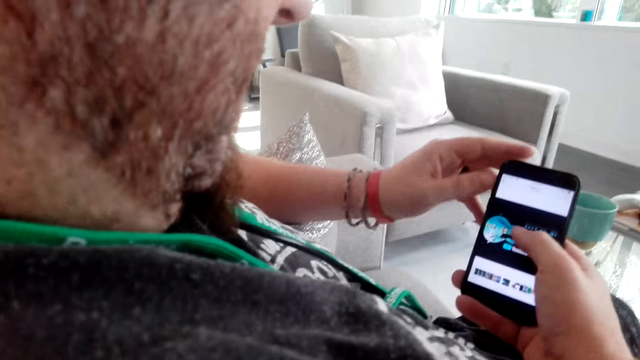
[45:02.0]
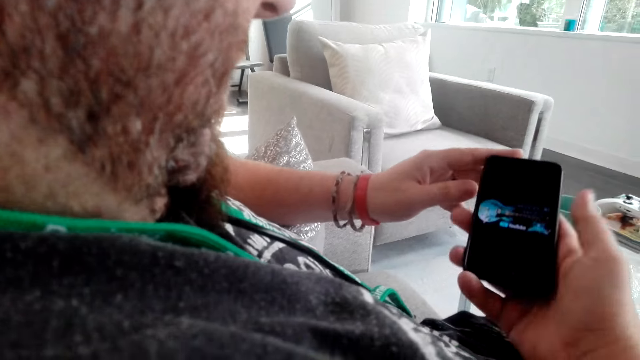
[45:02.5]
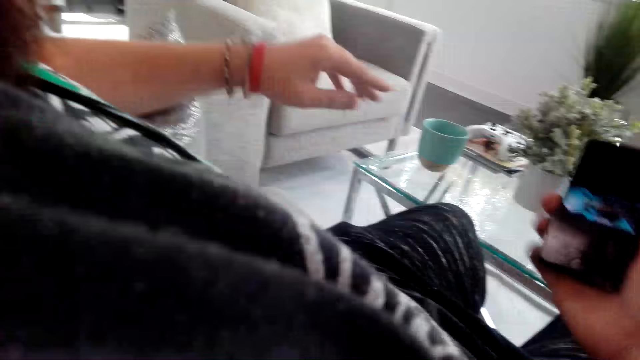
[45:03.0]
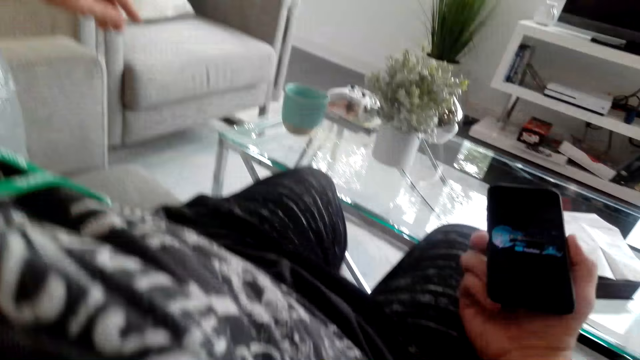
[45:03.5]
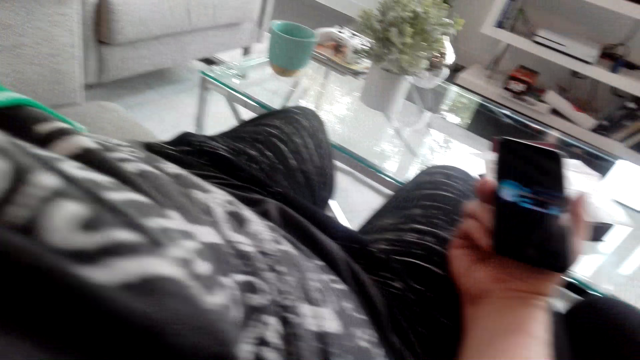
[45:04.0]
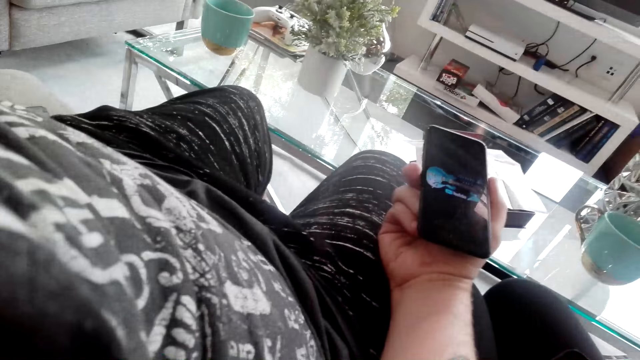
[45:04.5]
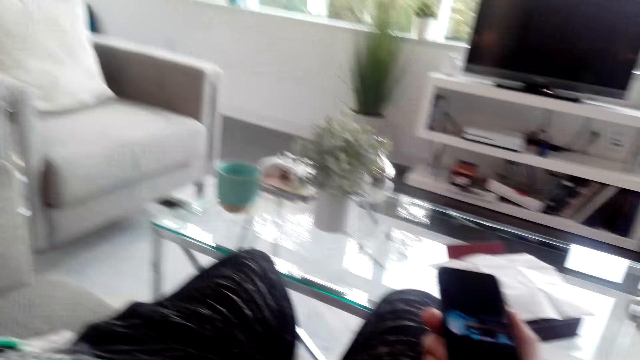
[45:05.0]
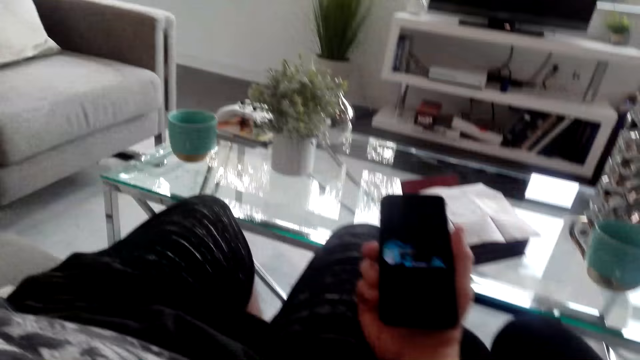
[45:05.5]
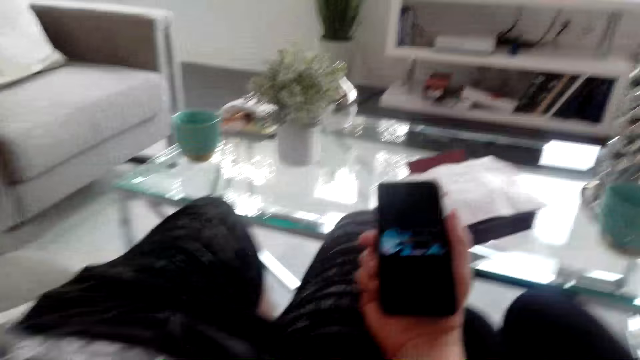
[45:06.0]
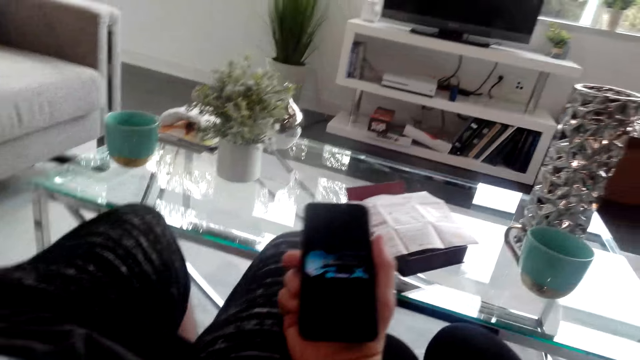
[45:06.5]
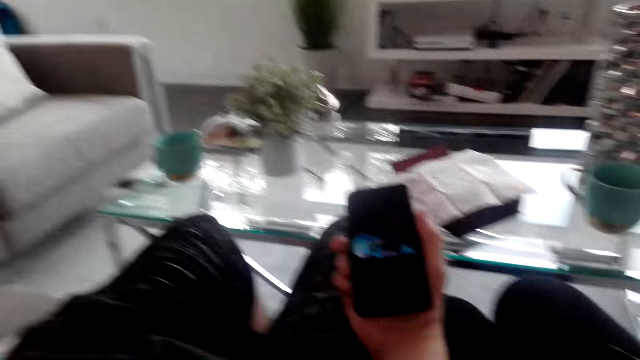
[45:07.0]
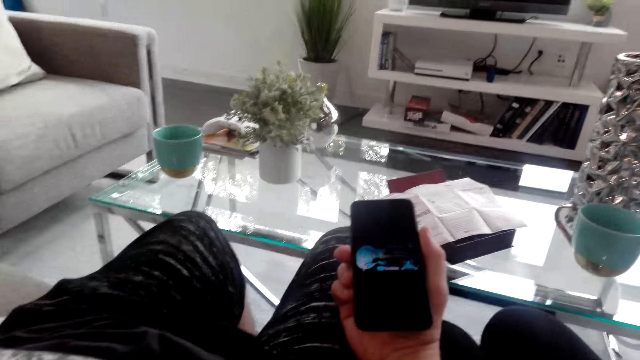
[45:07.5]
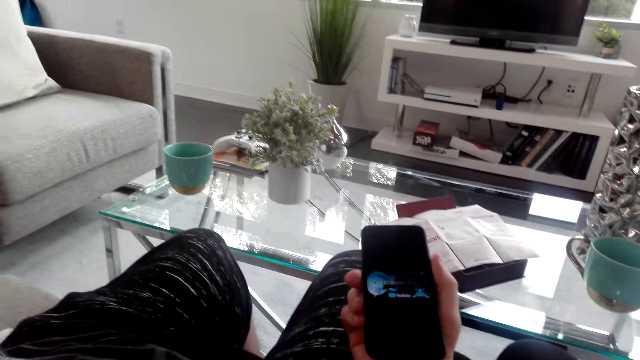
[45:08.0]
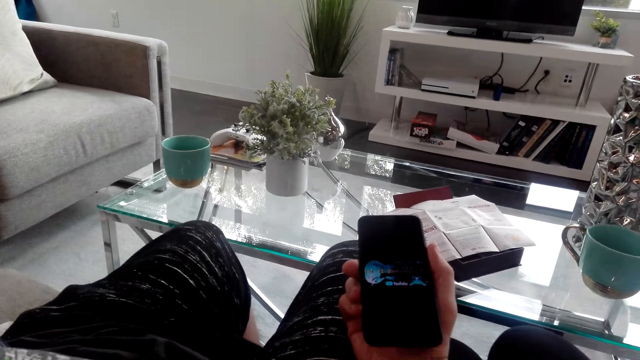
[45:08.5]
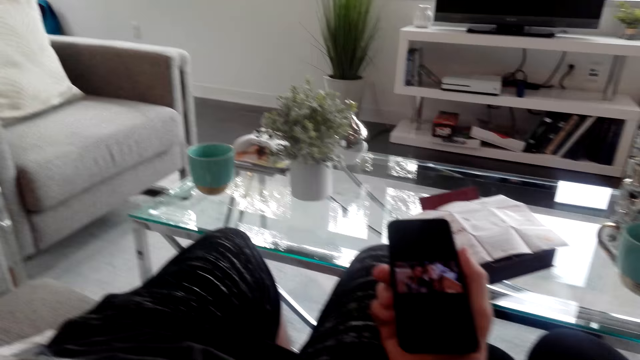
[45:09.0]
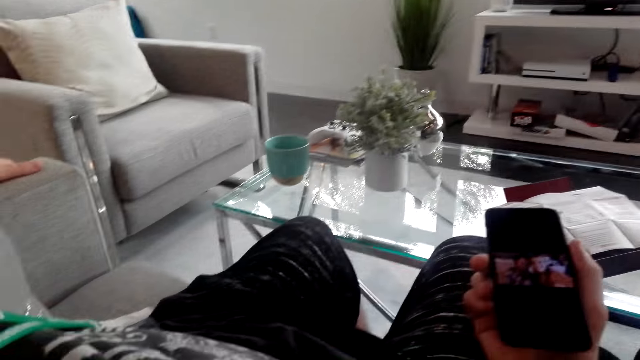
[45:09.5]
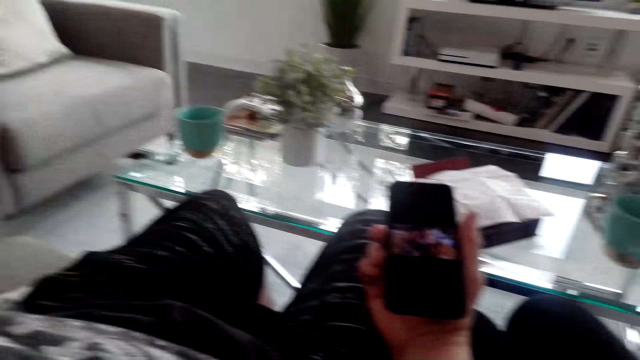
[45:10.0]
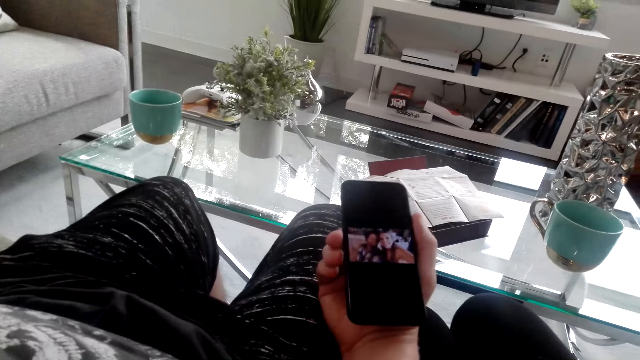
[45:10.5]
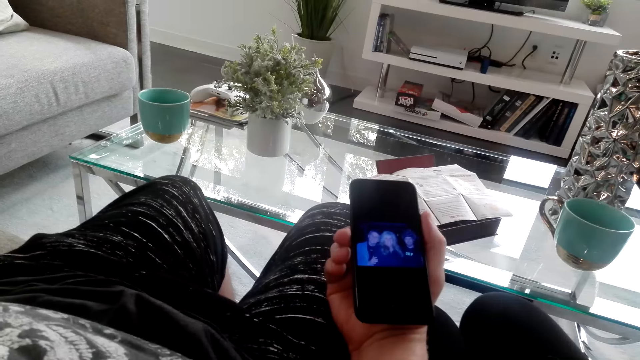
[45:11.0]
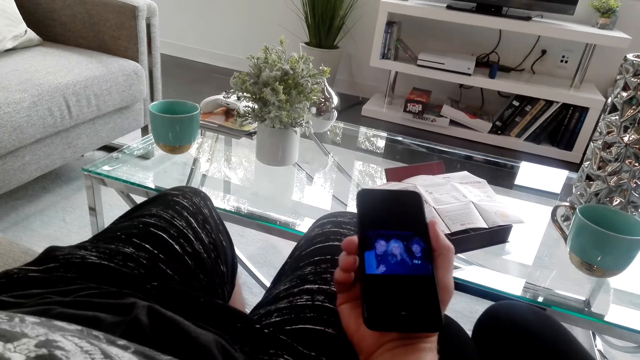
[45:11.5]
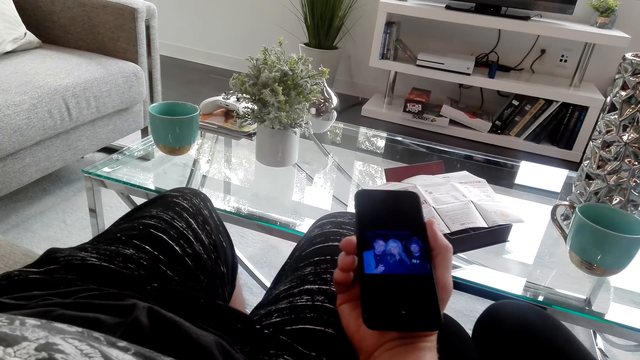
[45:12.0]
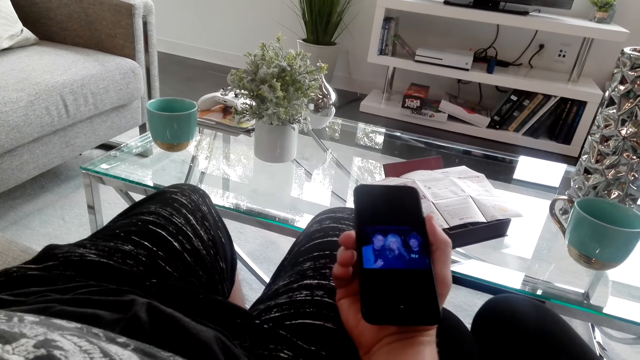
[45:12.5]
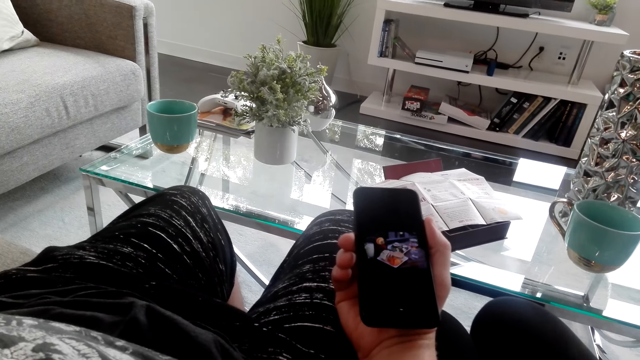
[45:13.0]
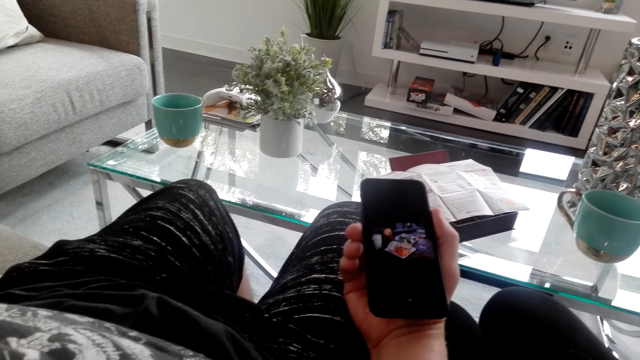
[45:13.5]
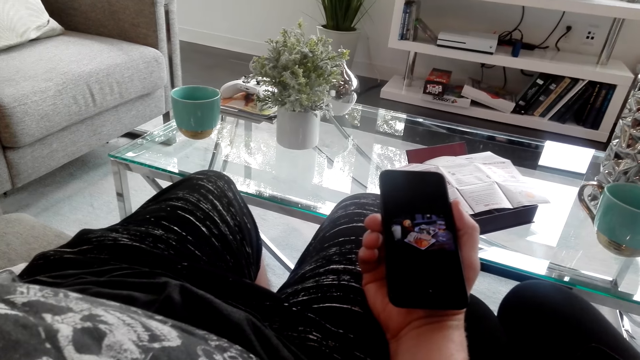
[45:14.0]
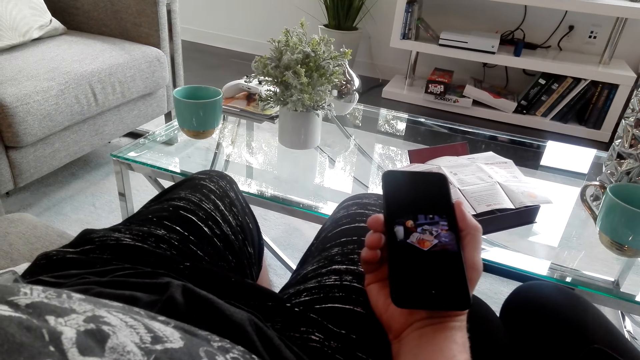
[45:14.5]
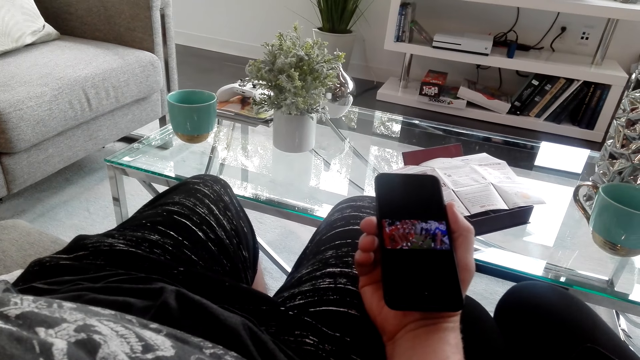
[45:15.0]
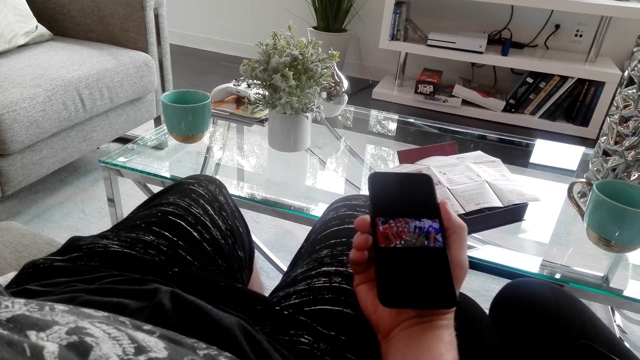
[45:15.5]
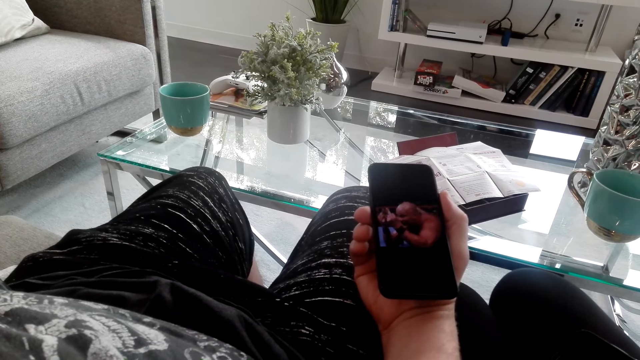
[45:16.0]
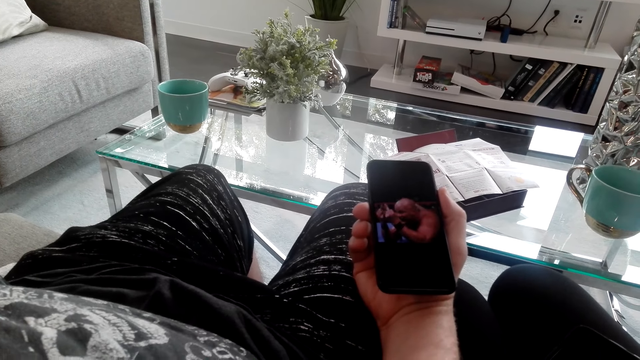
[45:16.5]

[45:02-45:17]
A man shows a video on a phone to the camera wearer. The man plays the video on the phone. The man interacts with the camera wearer. The man watches the video on the phone. The camera wearer watches the video on the phone.

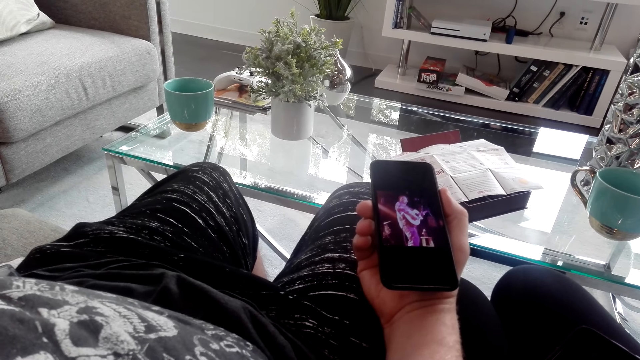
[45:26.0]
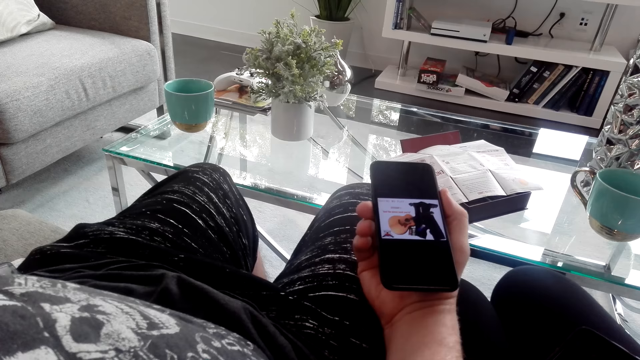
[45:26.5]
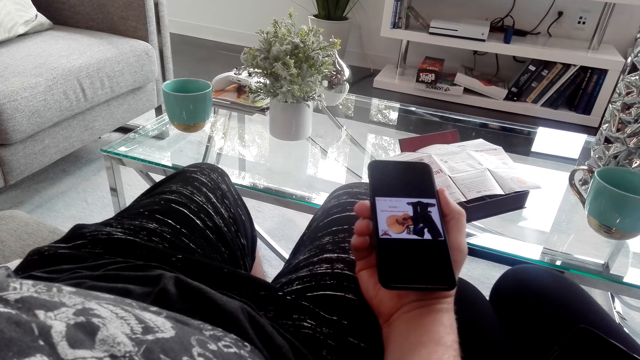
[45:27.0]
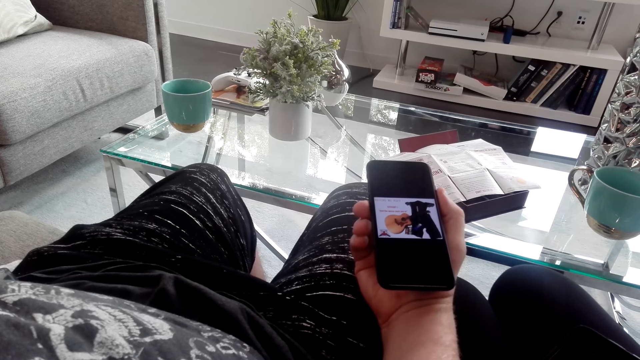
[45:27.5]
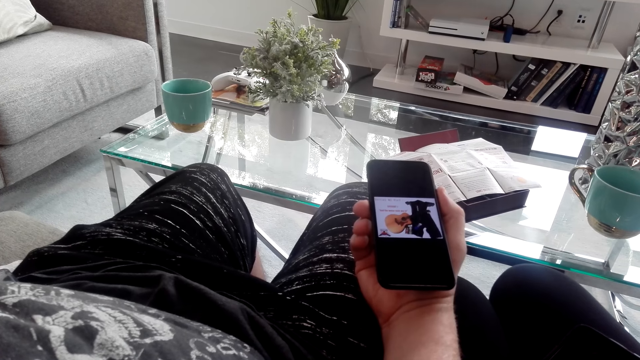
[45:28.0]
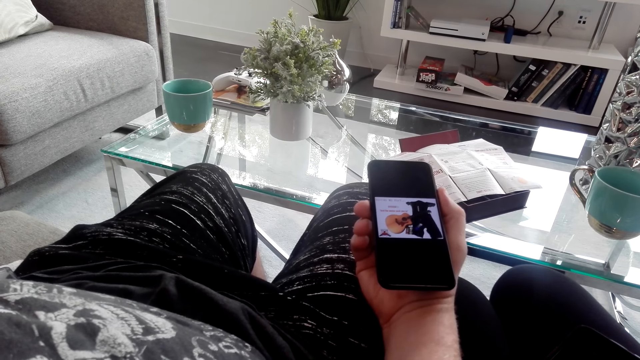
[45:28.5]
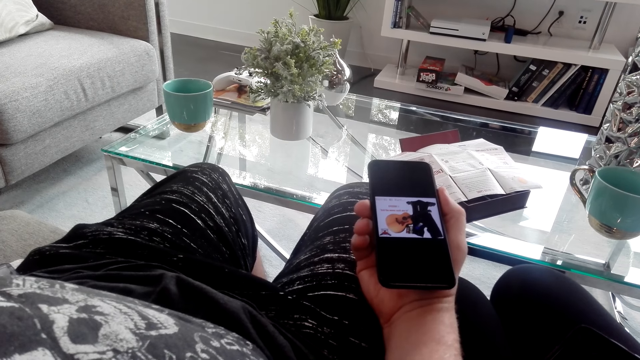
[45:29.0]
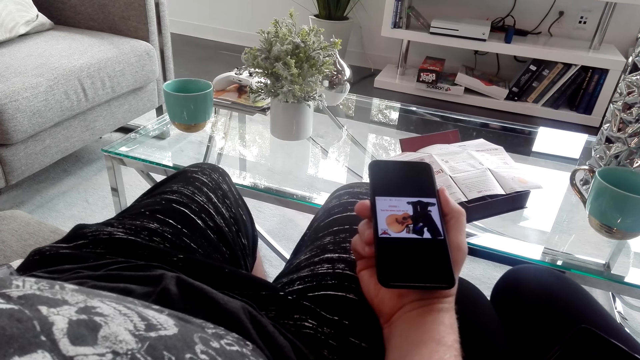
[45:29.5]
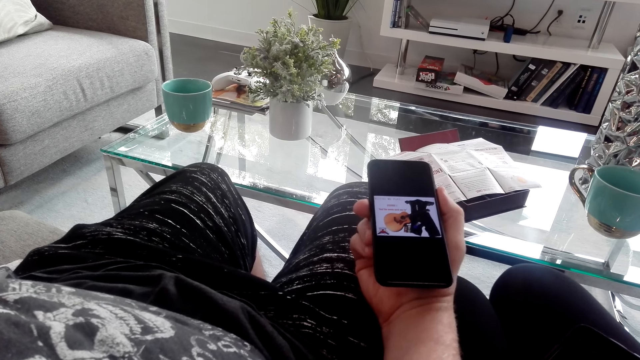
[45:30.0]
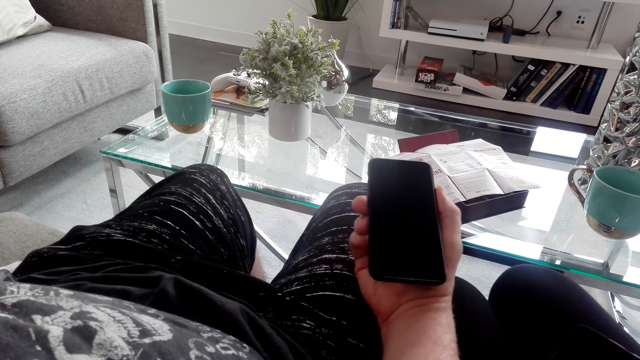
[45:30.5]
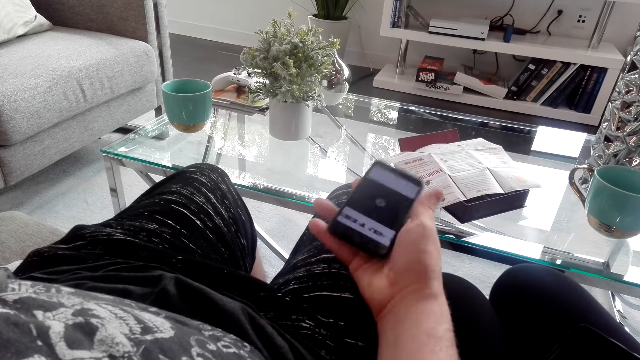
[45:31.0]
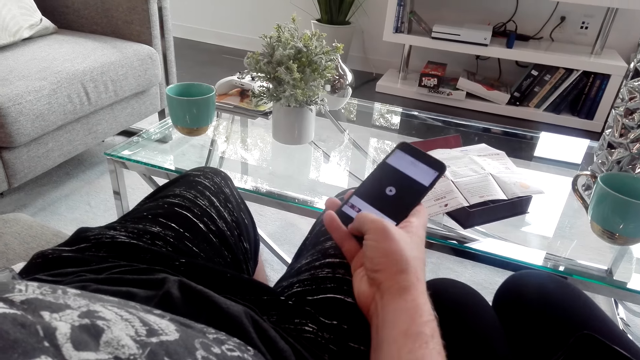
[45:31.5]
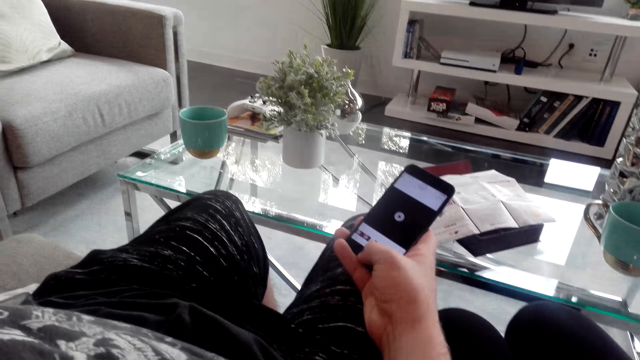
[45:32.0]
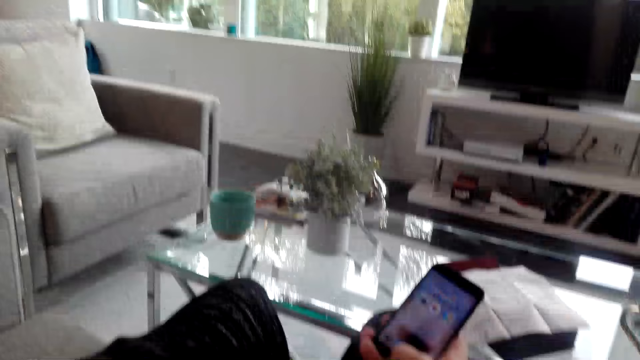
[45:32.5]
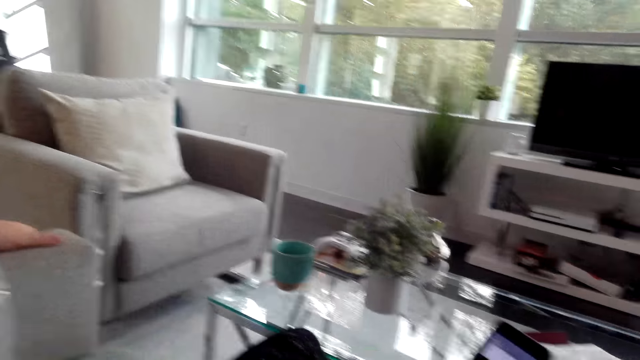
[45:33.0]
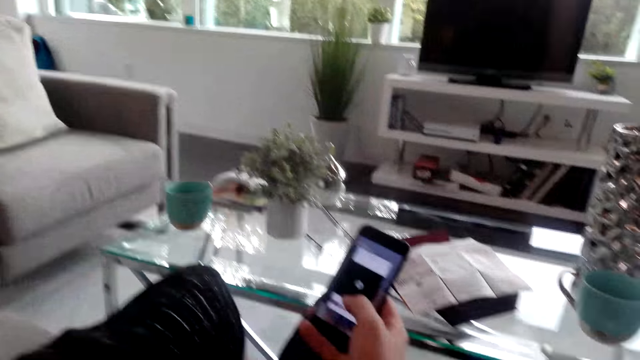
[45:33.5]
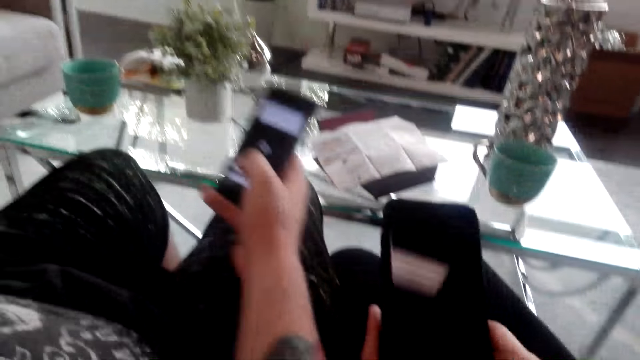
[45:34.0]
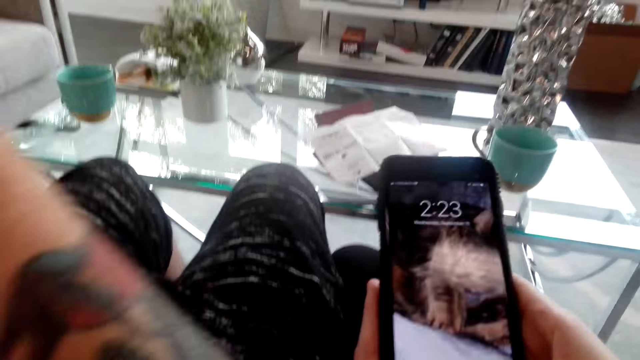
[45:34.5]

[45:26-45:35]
A man operates the phone.
